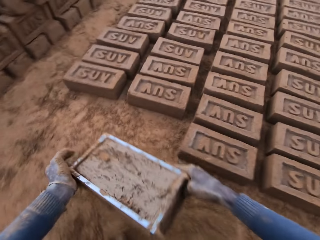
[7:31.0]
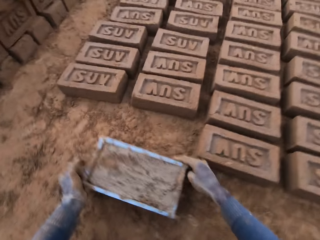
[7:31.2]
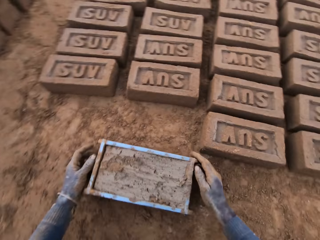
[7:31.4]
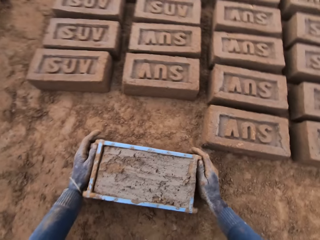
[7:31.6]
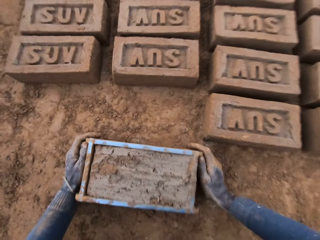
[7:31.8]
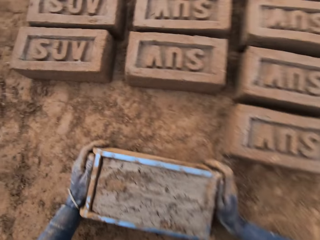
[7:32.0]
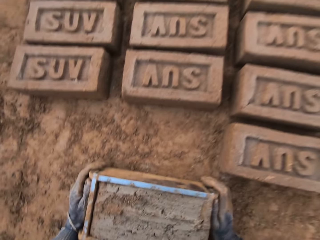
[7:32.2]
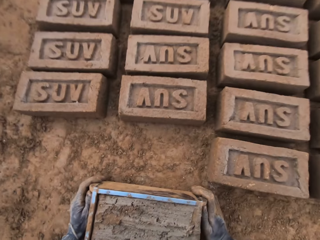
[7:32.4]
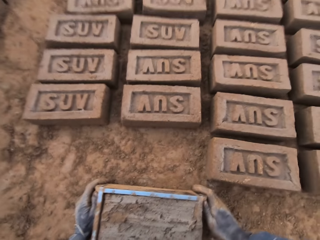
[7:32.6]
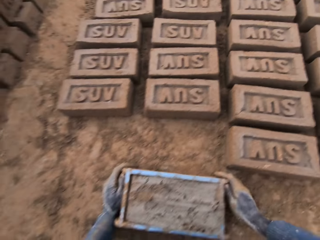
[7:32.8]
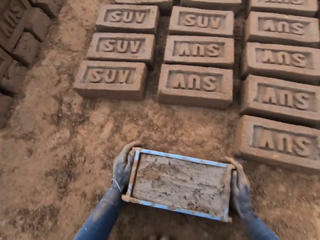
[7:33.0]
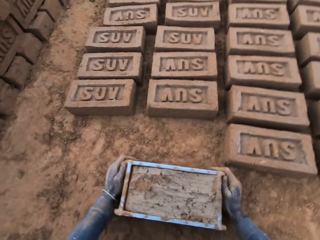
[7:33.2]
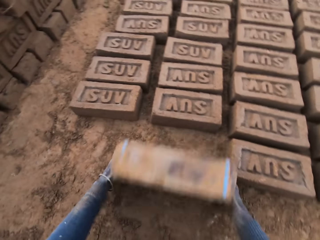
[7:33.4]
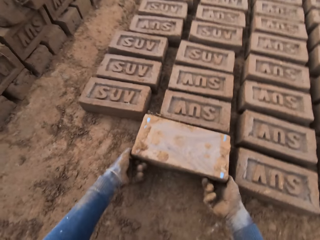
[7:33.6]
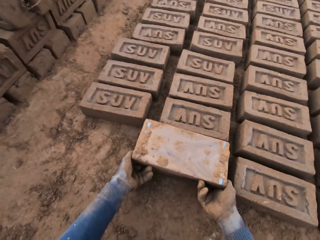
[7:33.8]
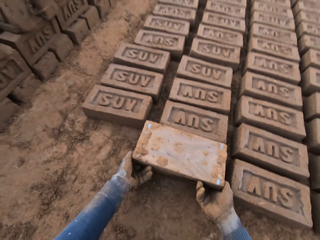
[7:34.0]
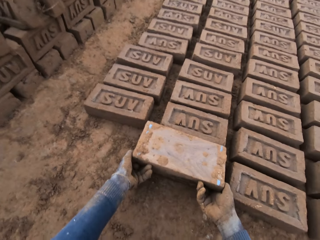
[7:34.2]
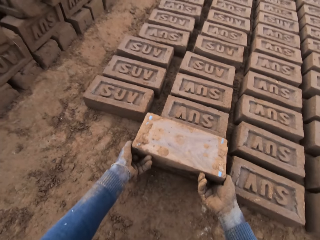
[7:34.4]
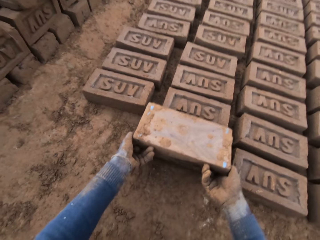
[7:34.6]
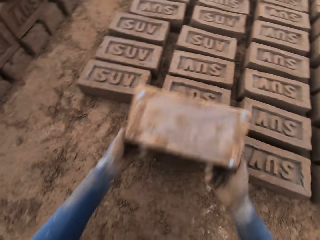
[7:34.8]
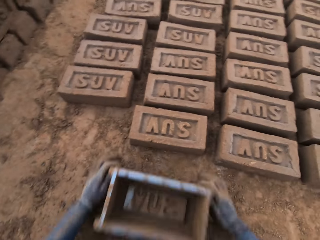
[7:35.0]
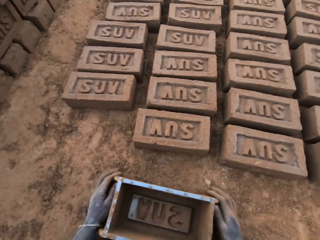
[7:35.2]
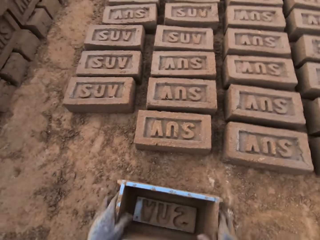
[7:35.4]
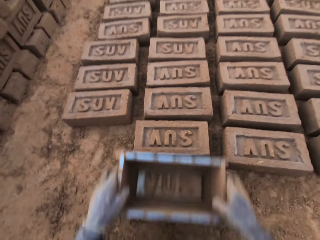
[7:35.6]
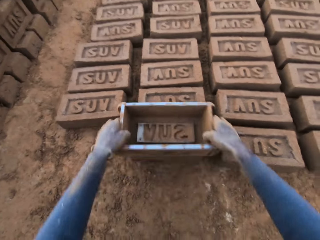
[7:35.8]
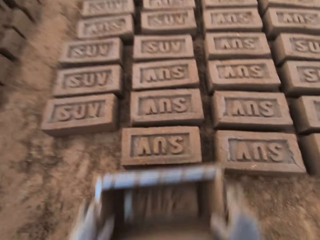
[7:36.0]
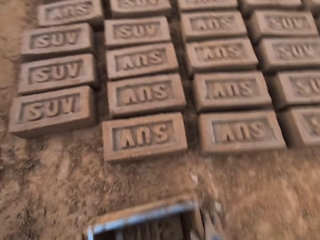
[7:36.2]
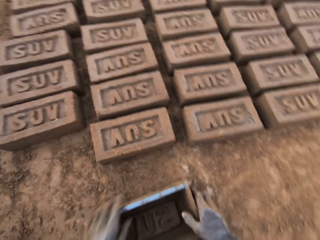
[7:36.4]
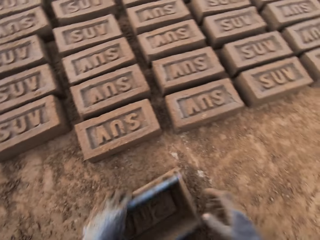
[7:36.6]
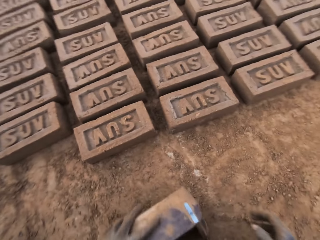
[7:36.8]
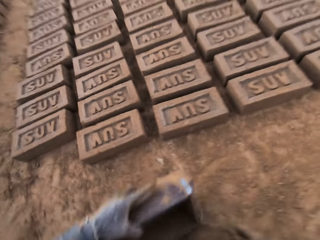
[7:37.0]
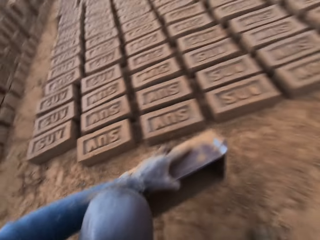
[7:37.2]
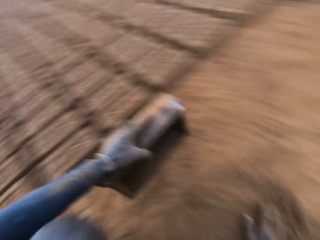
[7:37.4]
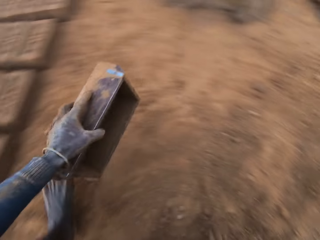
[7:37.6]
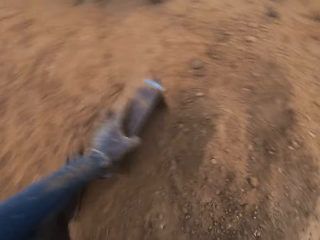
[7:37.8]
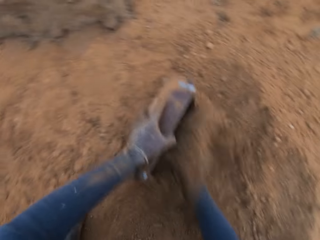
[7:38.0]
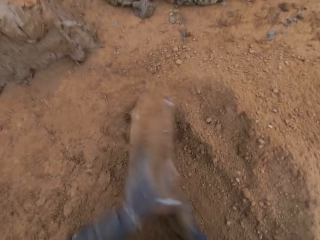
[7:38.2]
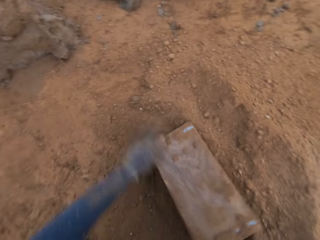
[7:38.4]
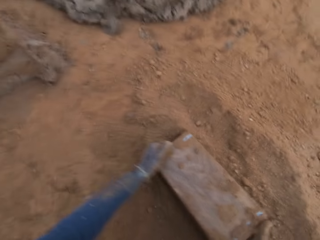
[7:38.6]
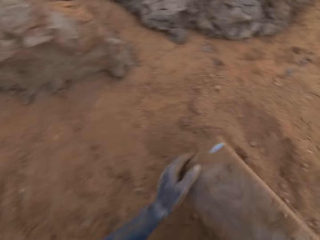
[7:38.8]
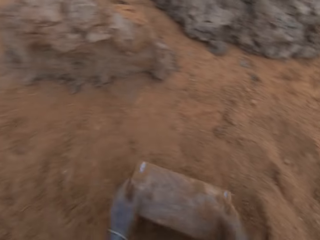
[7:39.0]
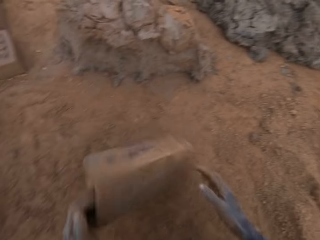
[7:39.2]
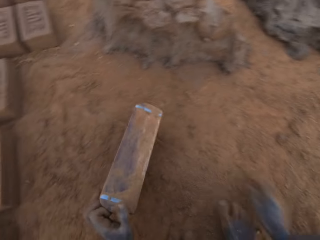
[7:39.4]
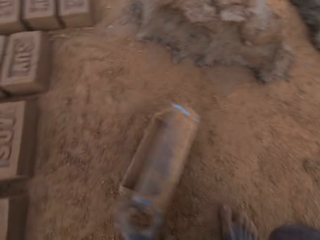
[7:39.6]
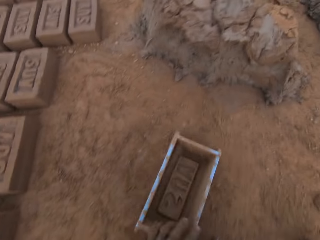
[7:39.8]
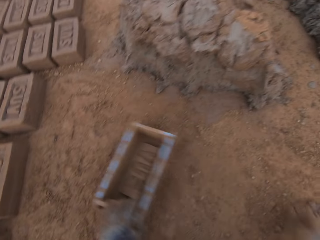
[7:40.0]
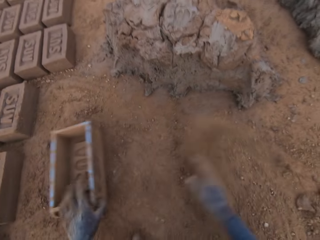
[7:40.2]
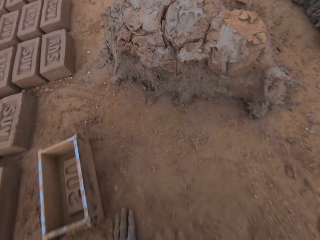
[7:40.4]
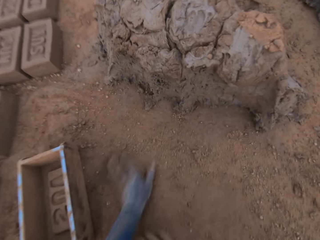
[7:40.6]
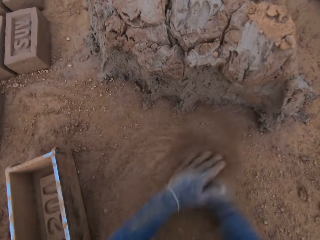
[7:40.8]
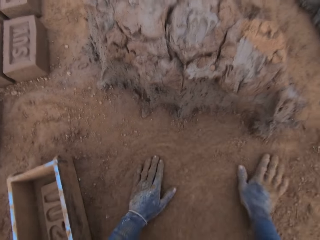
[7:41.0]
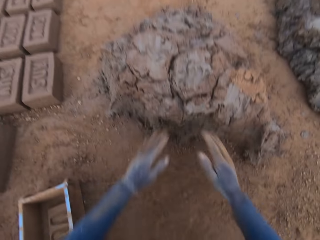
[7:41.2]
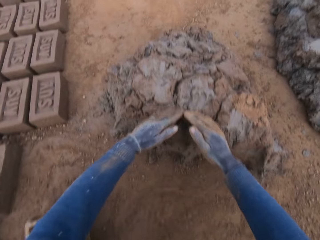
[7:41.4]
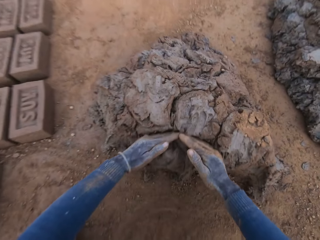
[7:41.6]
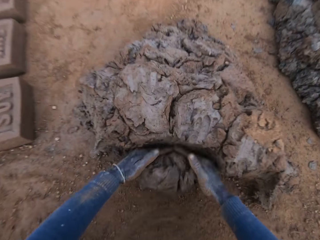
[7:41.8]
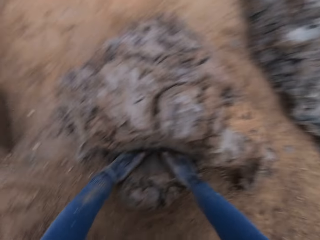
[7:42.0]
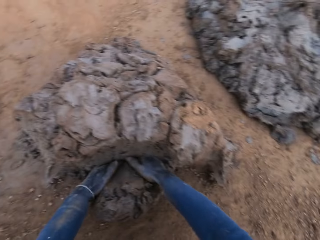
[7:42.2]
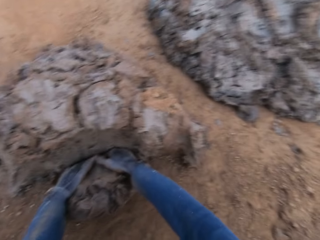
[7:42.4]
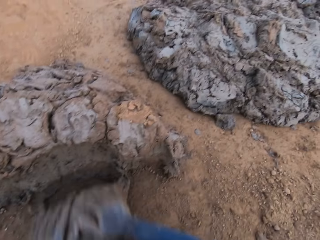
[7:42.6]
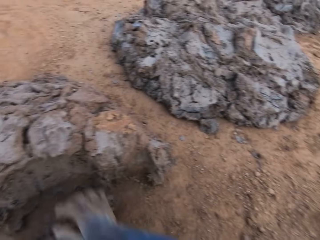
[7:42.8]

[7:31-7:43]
The camera wearer turns to the left. He places the brick pan or brick mold on the ground. He flips the brick mold upside down. He places the brick pan on the ground. He removes the brick mold from the brick. He places the brick pan on the ground. He touches the brick with the brick mold. He lifts the brick pan, places the brick pan on the ground and turns the brick pan. He moves the brick mold to the sandy part. He turns to the left. He dries the brick mold with sand. He turns to the left. He lifts the brick pan. He hits the brick pan on the ground. He puts the brick mold on the ground. He slides his hands on the ground. He spreads sand on the ground. He cuts out mortar from the heap of mortar with his hands.

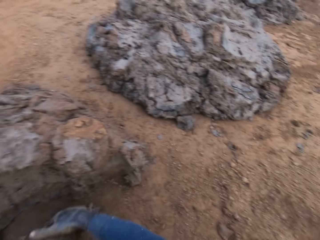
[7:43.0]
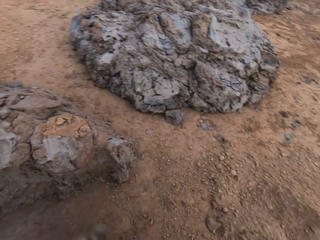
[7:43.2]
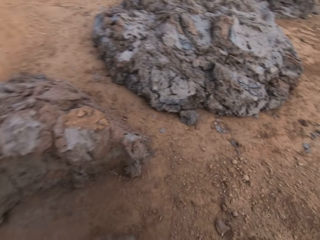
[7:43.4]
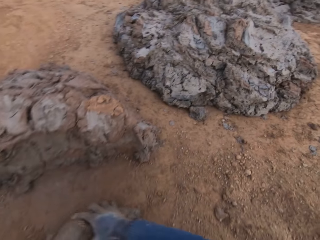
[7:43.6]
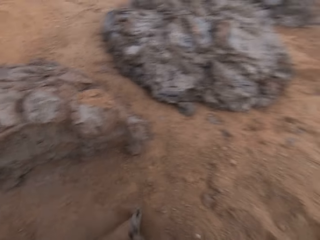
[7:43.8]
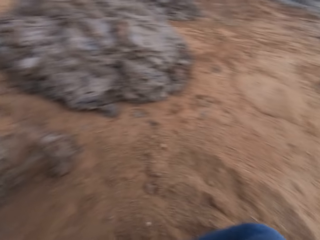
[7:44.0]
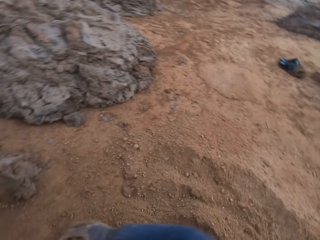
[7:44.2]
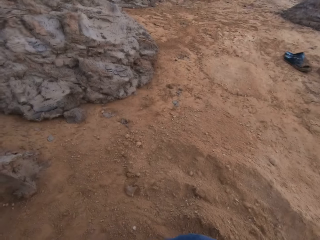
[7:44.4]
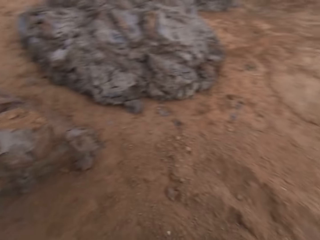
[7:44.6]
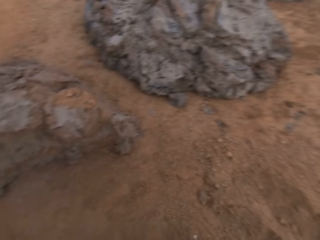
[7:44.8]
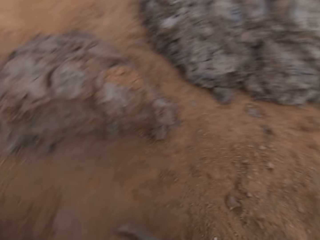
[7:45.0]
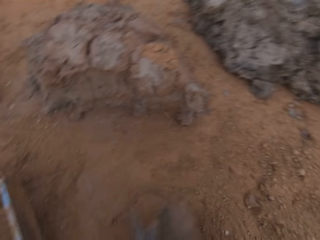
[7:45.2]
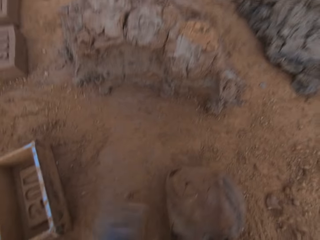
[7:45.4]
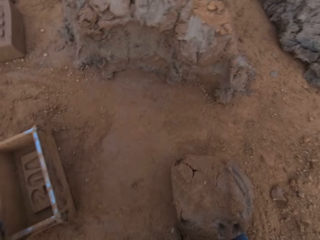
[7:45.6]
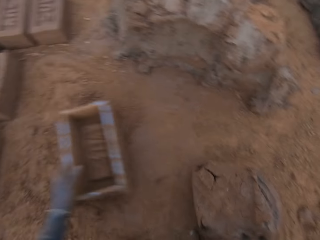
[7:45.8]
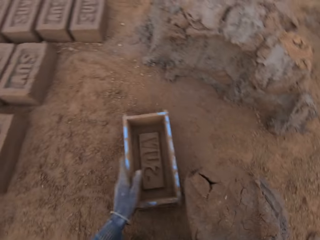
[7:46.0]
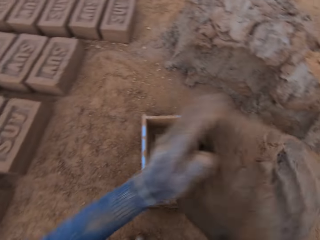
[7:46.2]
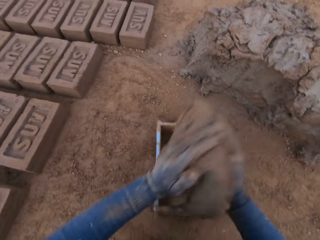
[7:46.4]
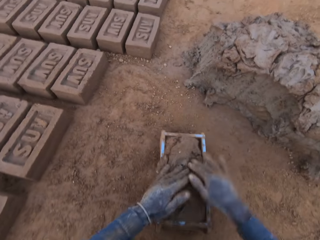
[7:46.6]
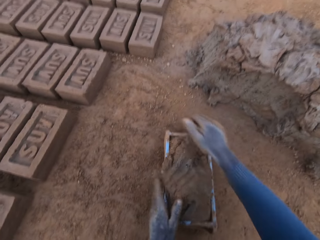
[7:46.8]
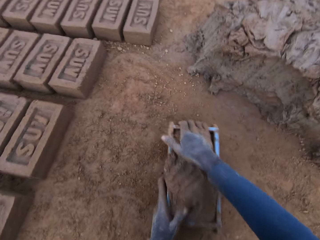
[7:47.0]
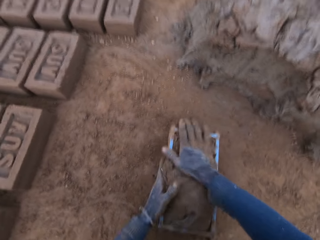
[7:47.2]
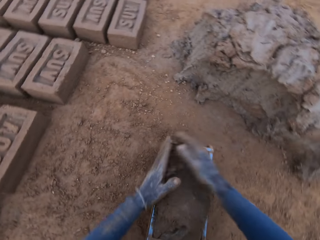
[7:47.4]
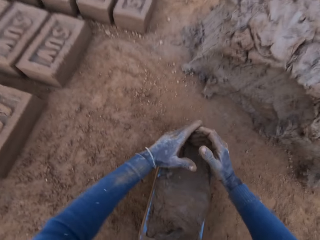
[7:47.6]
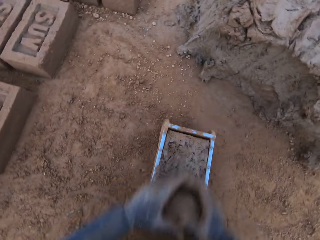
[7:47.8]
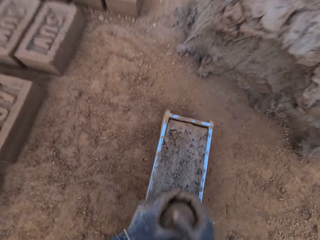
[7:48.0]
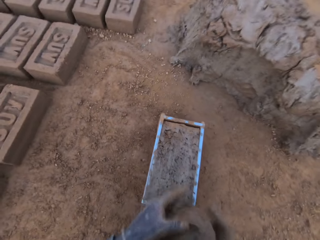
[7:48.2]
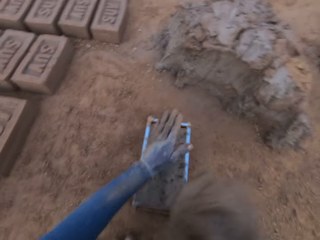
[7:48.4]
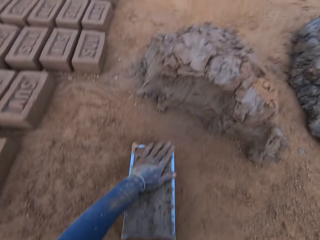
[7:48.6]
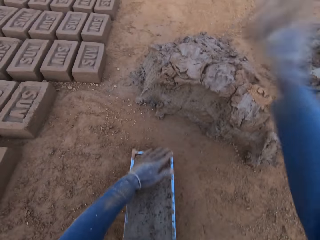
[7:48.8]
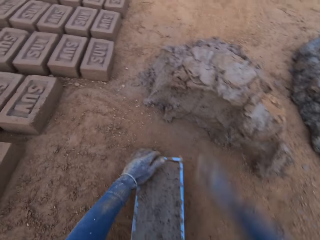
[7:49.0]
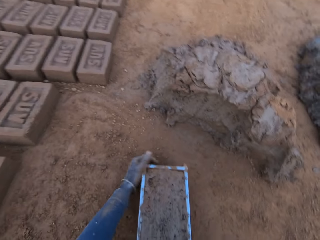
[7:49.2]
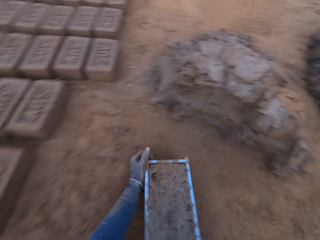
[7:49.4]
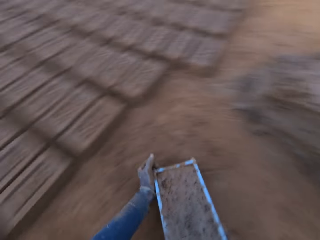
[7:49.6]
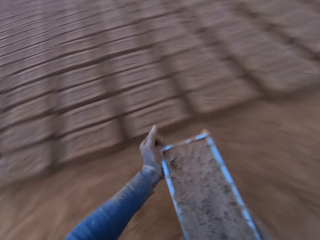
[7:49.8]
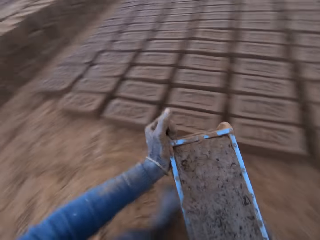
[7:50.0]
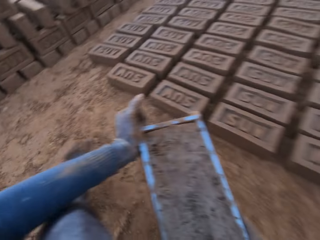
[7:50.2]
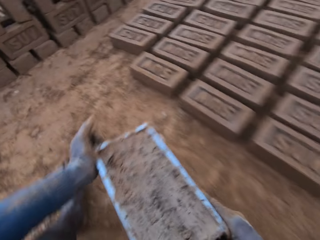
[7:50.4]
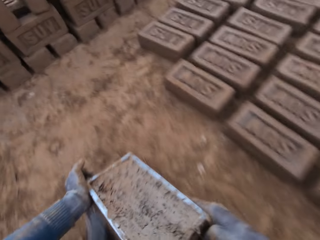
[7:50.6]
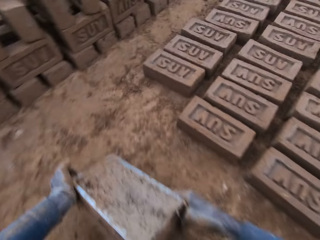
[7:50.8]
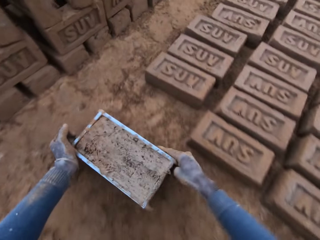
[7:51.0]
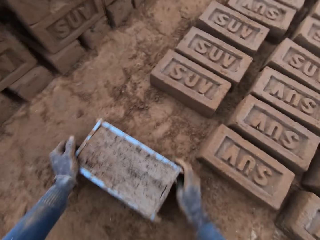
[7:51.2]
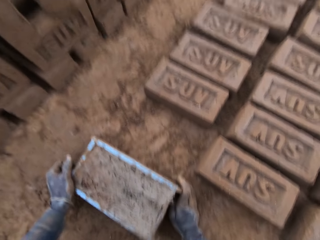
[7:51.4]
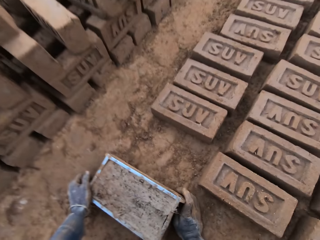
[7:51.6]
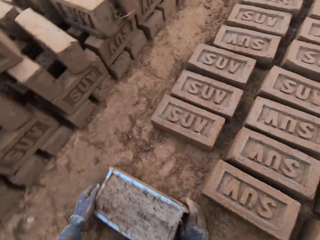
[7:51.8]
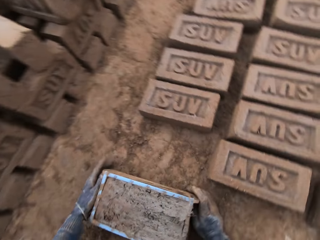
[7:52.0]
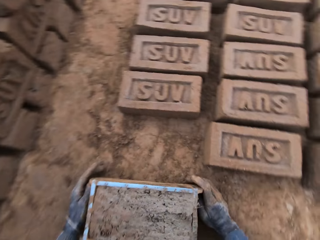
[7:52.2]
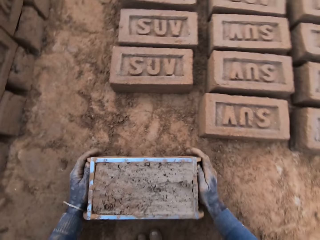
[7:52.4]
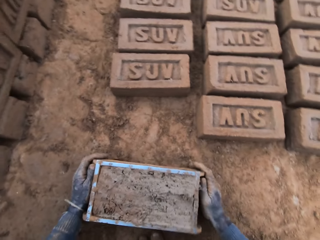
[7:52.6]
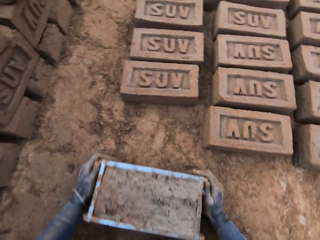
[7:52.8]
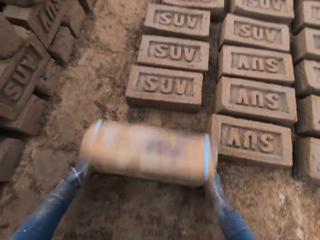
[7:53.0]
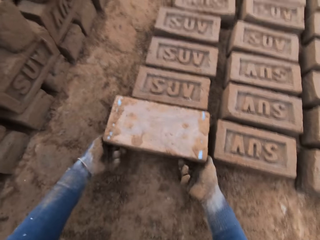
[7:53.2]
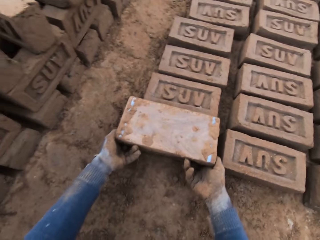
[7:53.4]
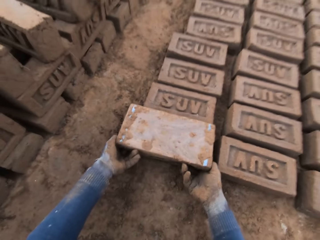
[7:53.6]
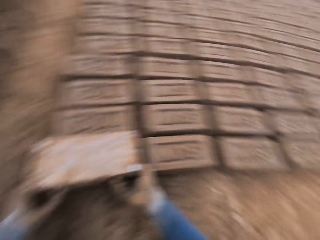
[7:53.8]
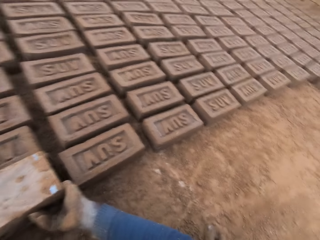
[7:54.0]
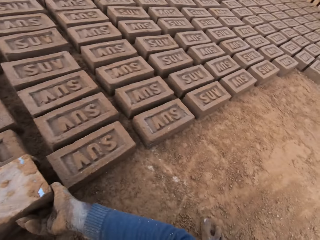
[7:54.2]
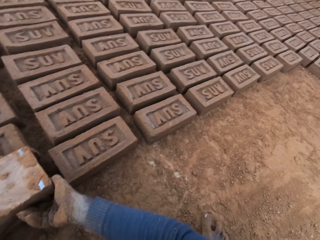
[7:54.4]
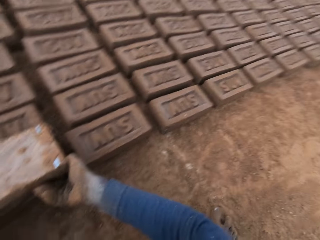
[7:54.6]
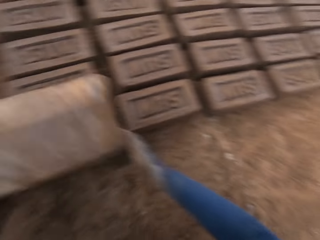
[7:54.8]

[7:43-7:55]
The camera wearer molds the mortar or clay on the ground. He looks around. He lifts the clay from the ground. He adjusts the brick mold or brick pan on the ground with his left hand. He lifts the clay. He loads the mortar into the brick mold. He presses the clay with his right hand. He scrapes mortar from the brick mold with his hands. He lifts the clay. He drops the mortar in his hand on the heap of mortar. He moves the brick mold closer to the bricks aligned on the ground. He lifts the brick pan from the ground, turns to the left and places the brick pan on the ground. He flips the brick mold upside down. He places the brick pan on the ground. He removes the brick mold from the brick. He looks around.
